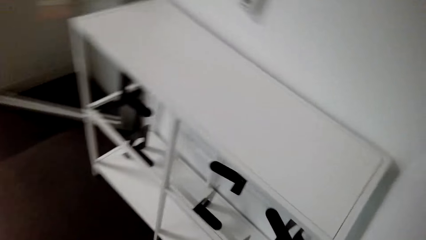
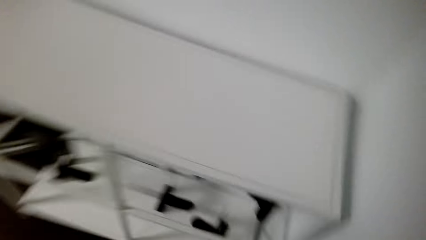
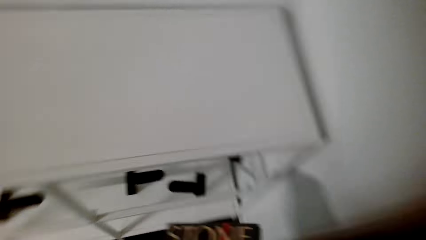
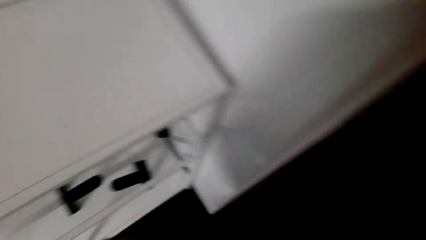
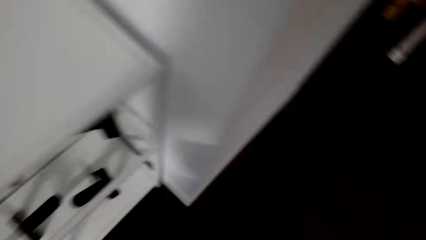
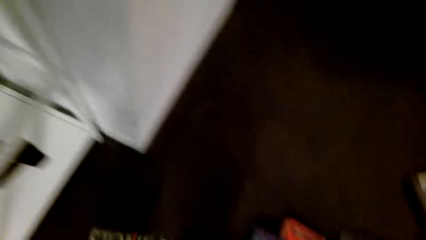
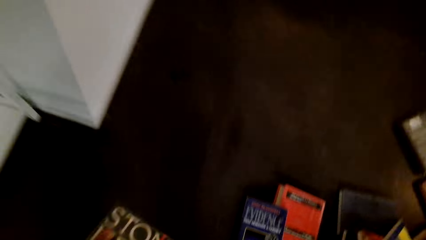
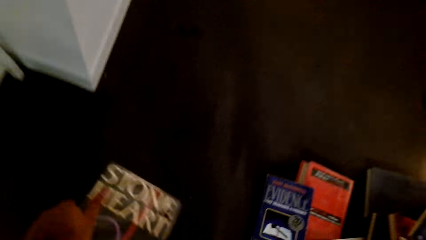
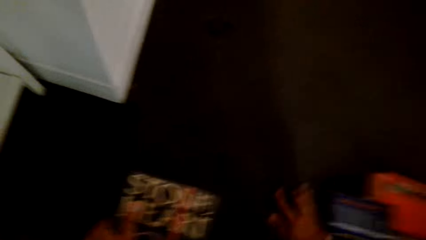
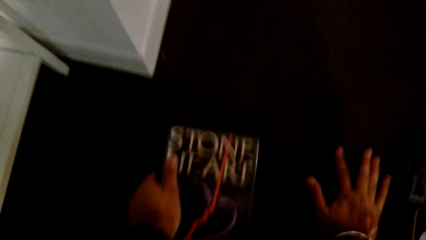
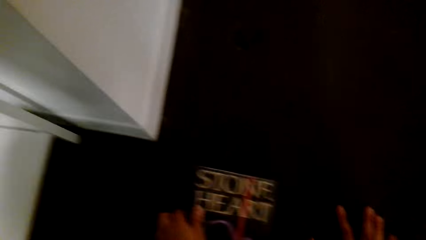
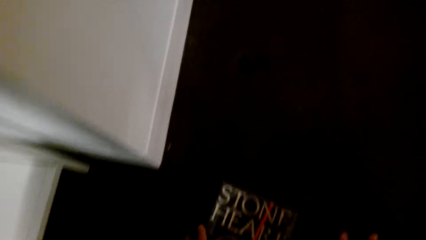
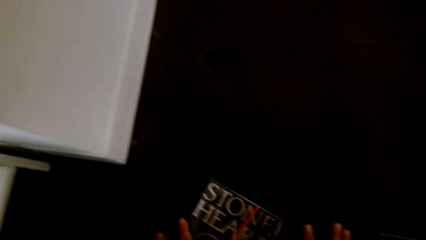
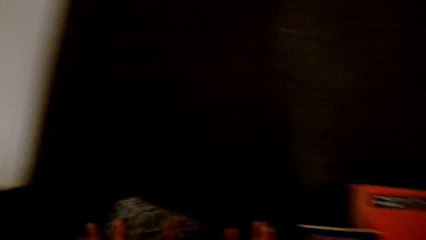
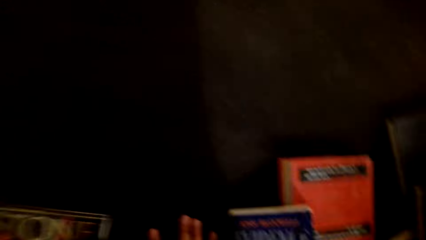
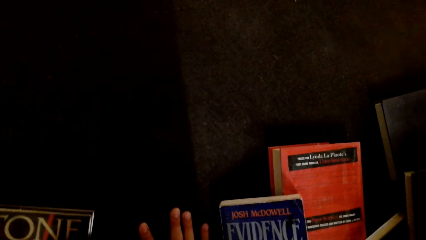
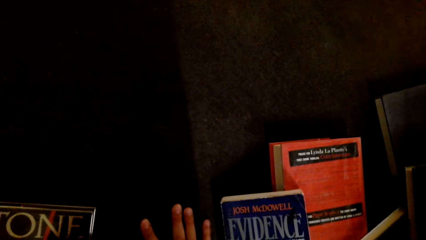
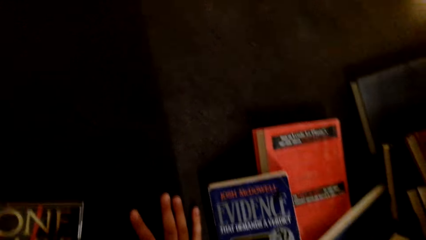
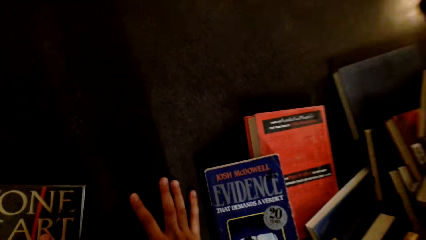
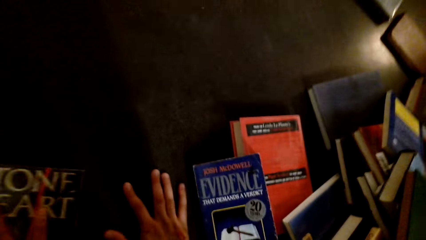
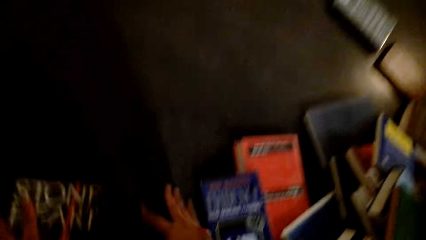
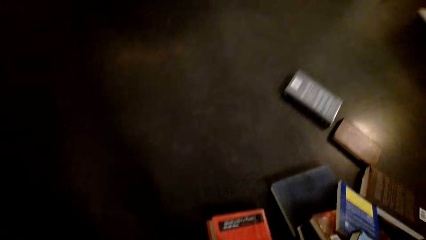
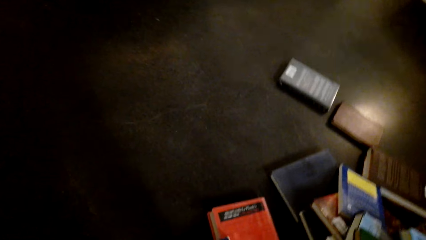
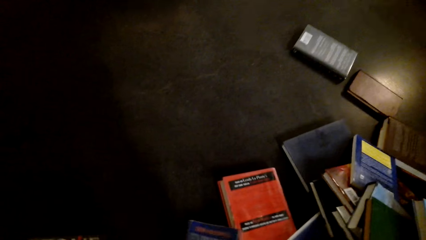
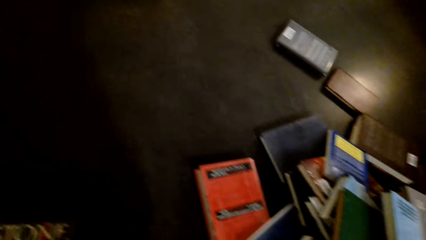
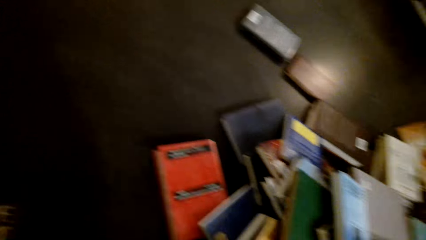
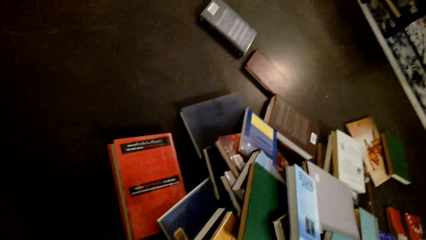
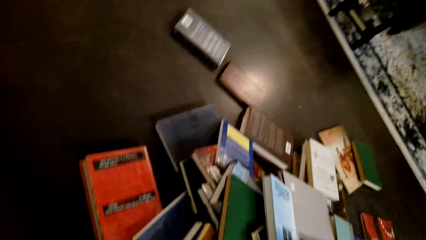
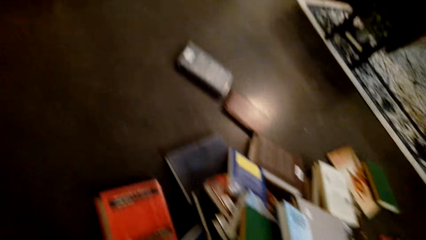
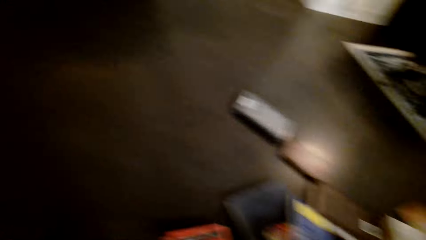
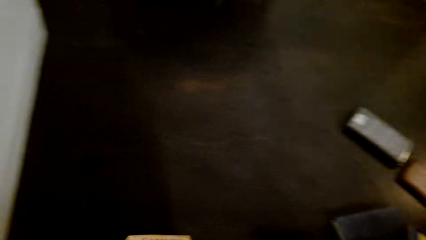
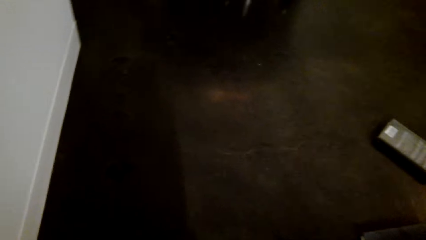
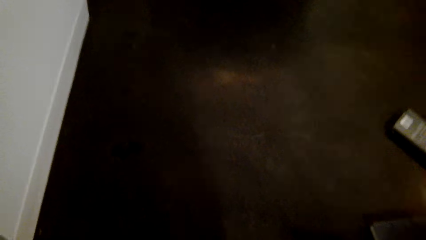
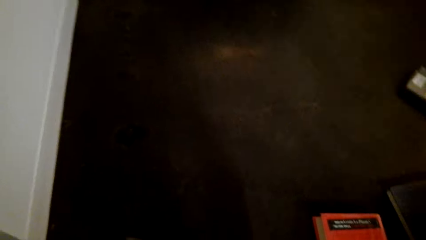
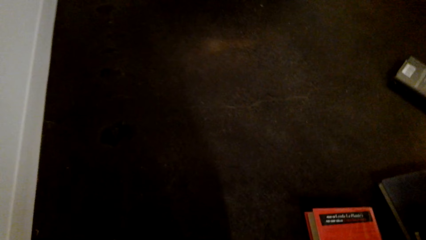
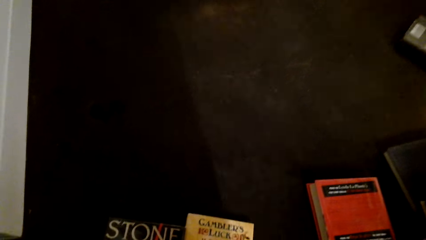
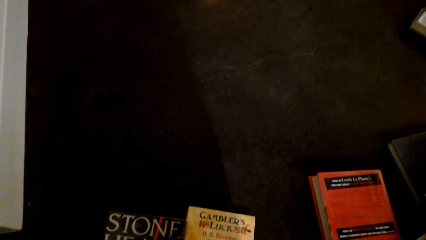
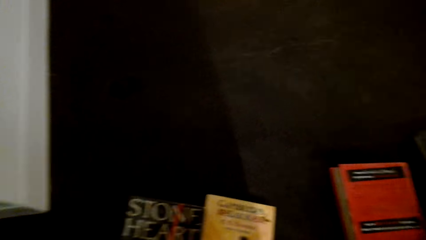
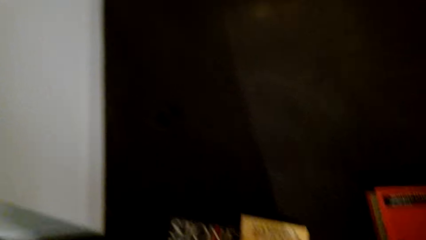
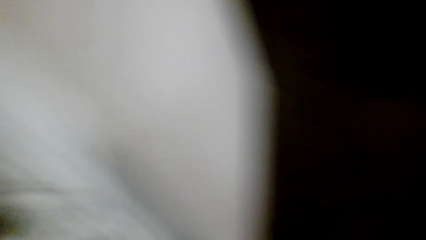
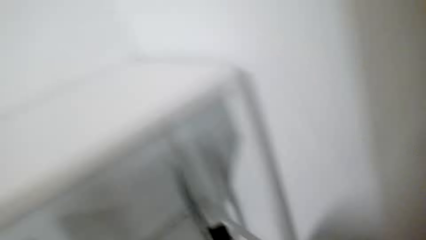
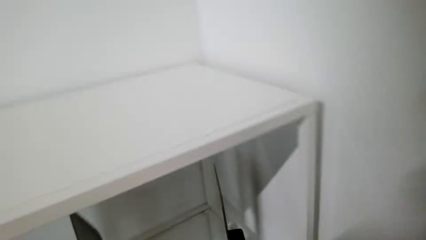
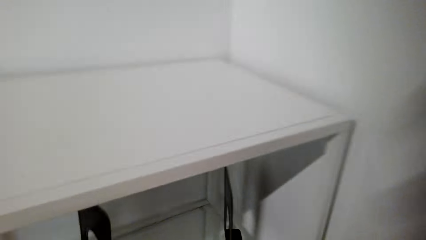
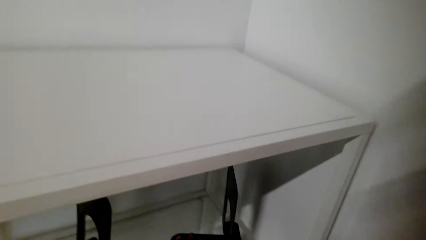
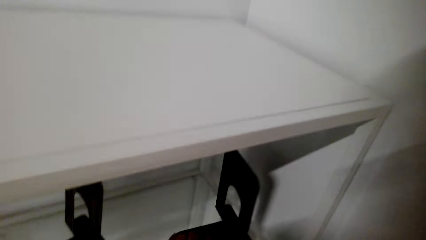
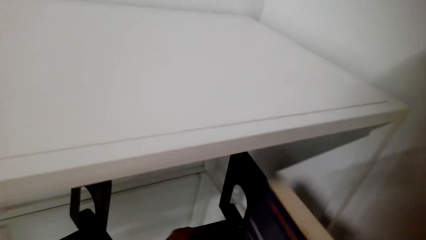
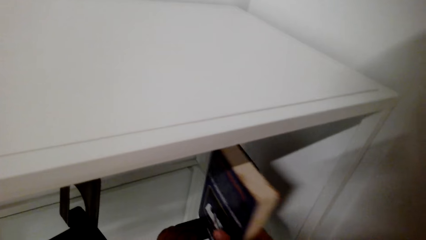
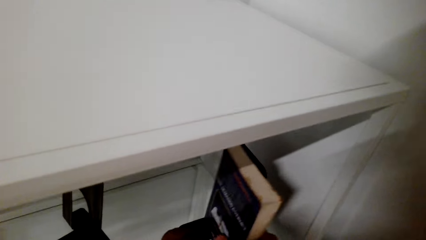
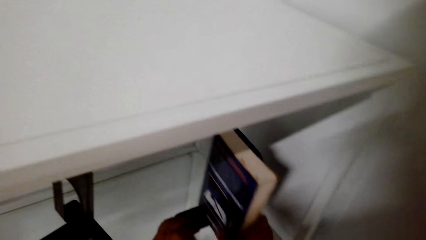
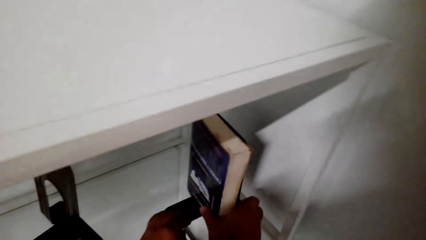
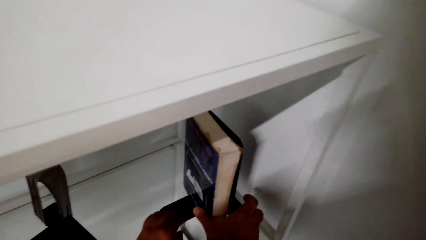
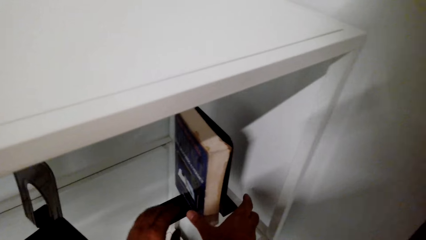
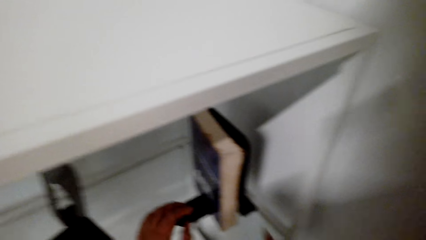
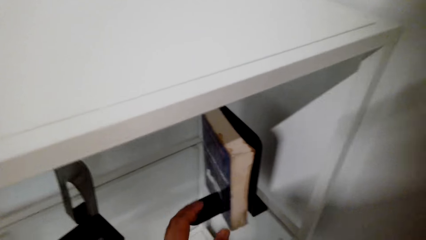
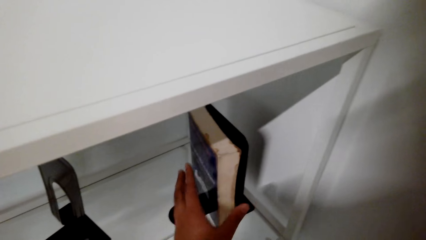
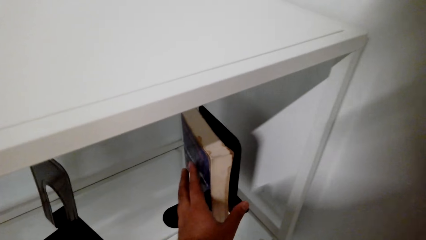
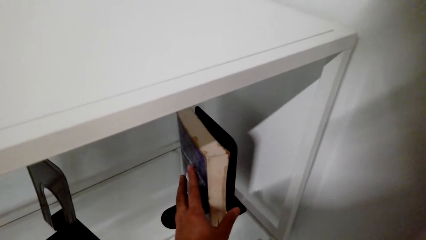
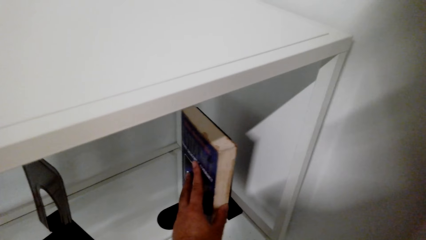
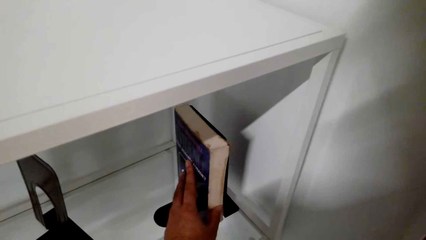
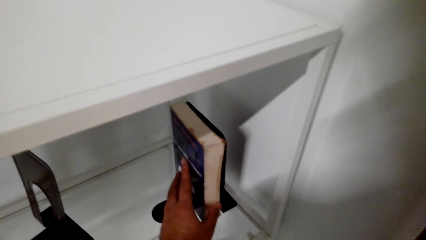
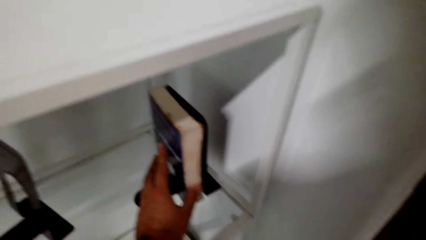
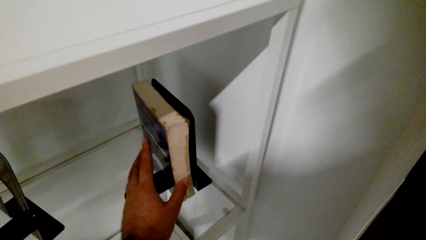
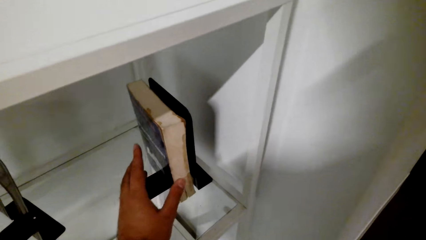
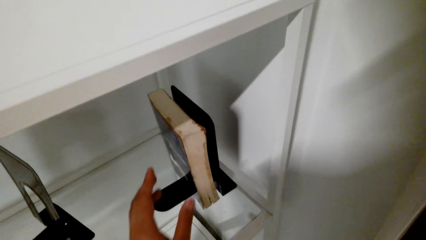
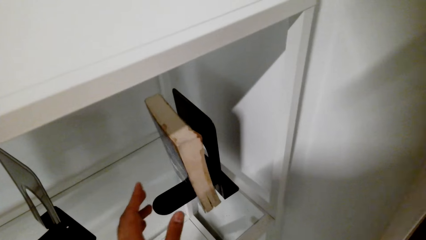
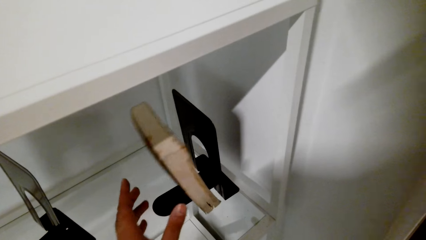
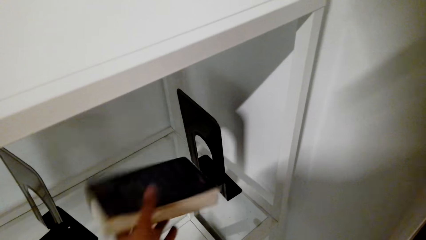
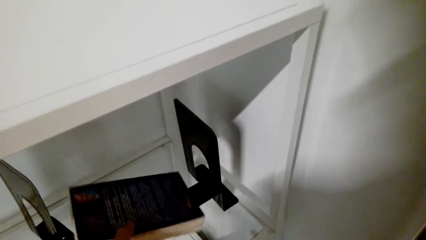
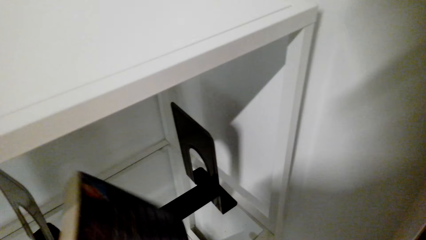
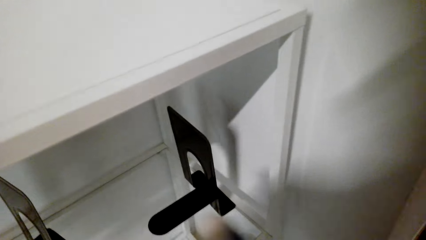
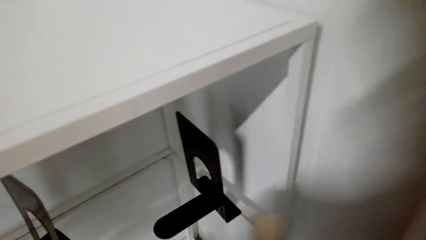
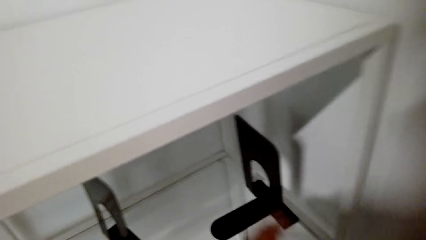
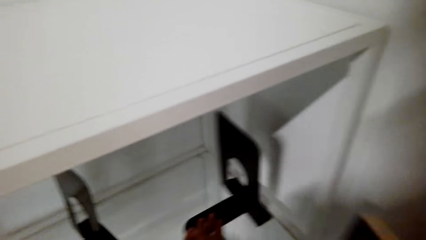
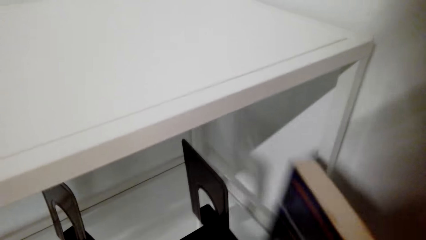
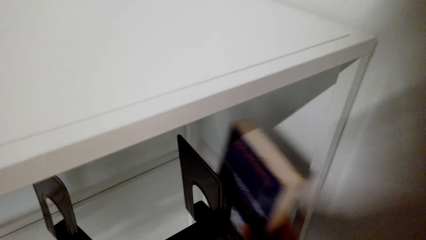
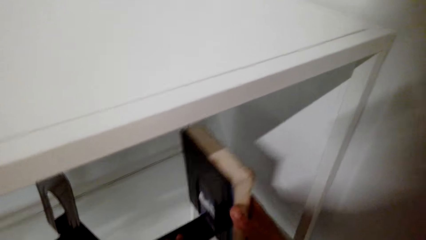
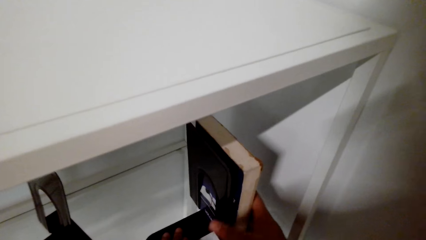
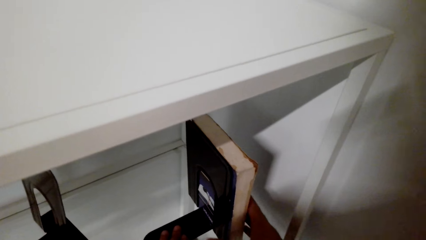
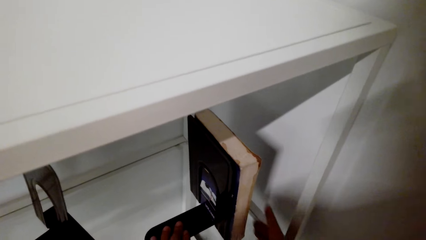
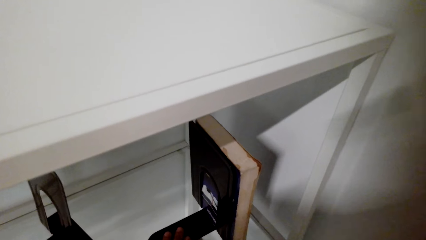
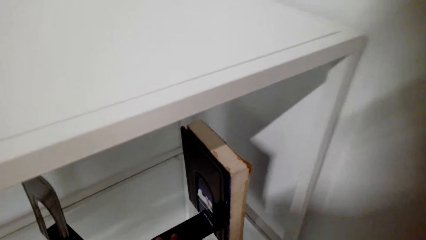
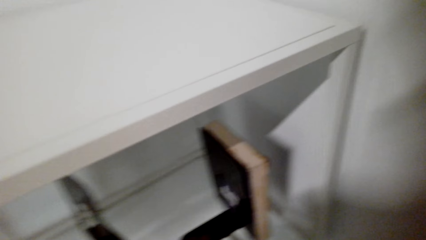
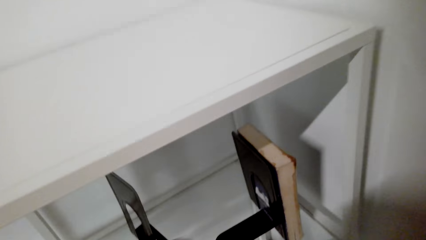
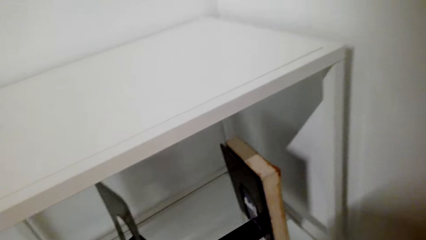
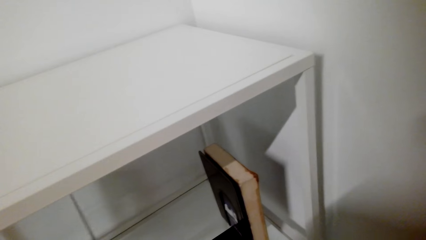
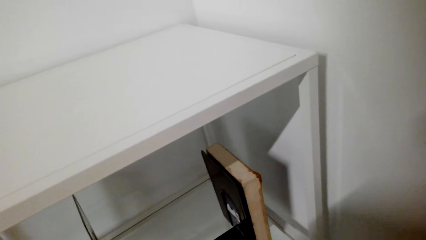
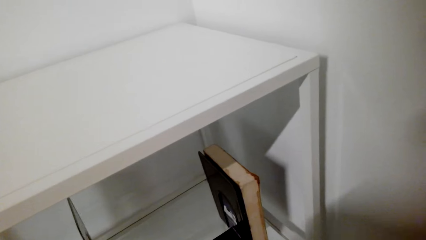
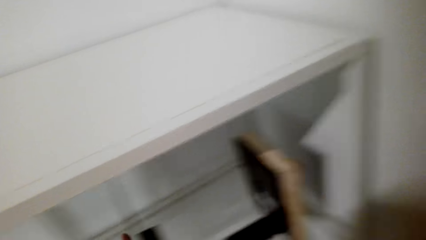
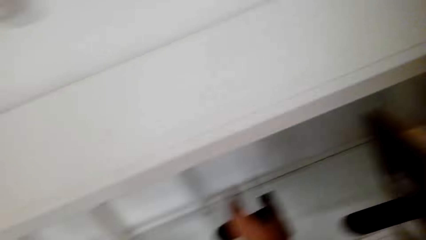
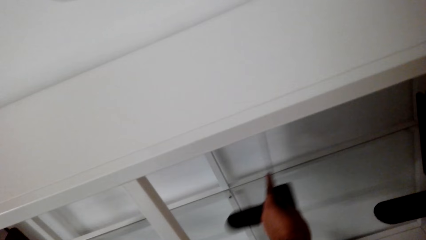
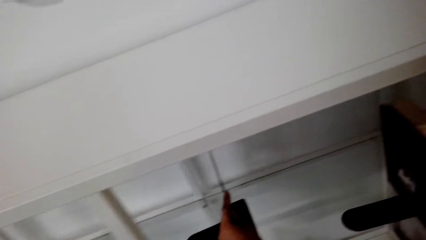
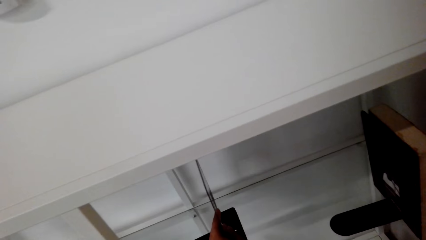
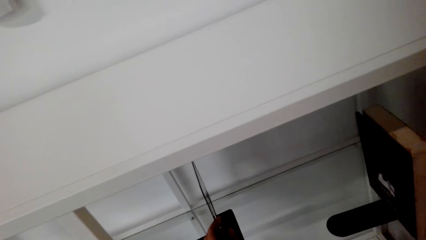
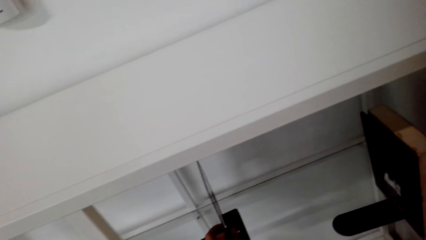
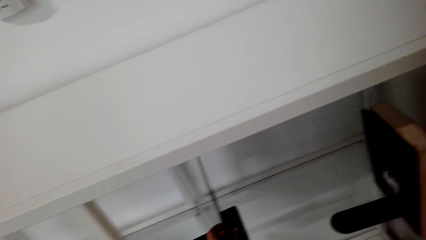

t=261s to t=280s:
The camera wearer kneels on the floor. They interact with someone. They place the book in the shelf and arrange the books on the shelf.
